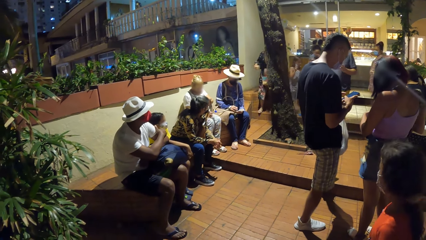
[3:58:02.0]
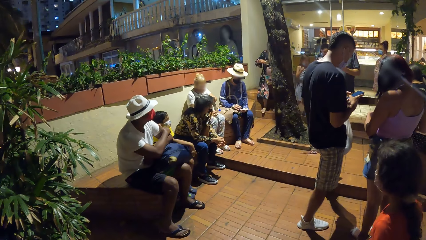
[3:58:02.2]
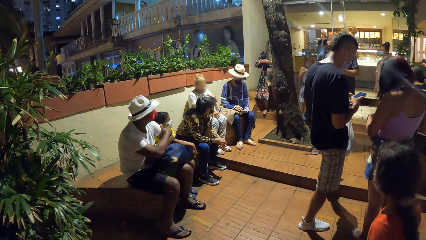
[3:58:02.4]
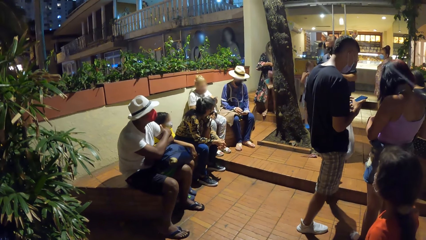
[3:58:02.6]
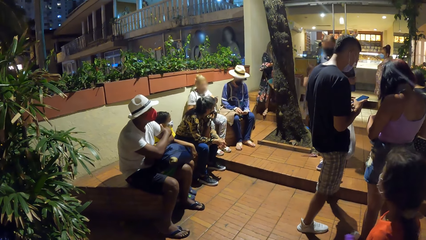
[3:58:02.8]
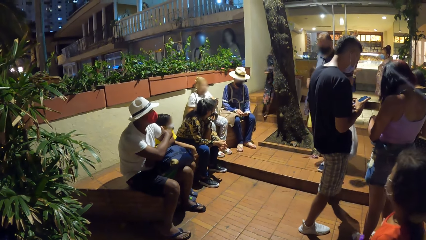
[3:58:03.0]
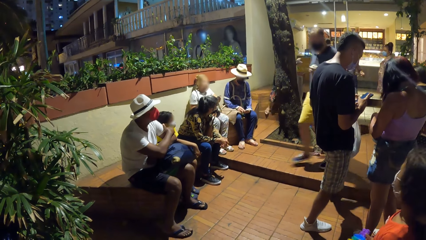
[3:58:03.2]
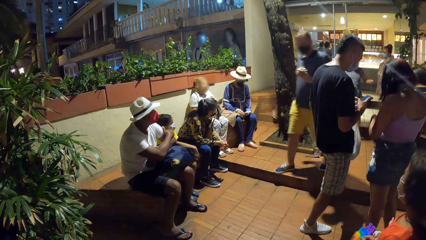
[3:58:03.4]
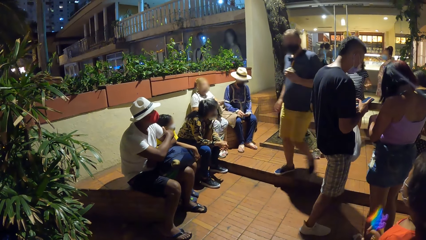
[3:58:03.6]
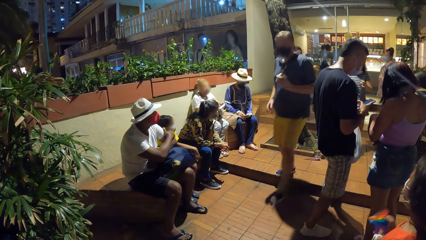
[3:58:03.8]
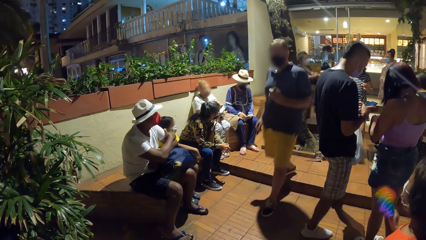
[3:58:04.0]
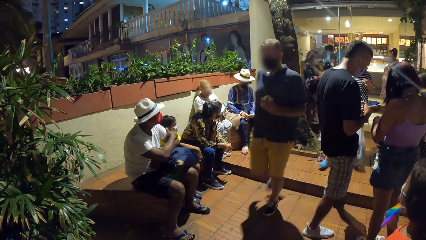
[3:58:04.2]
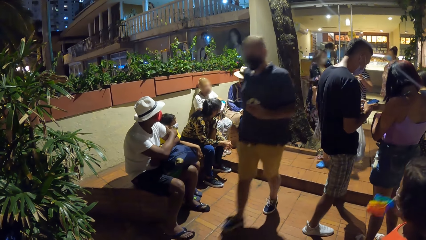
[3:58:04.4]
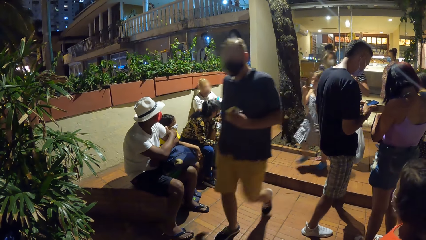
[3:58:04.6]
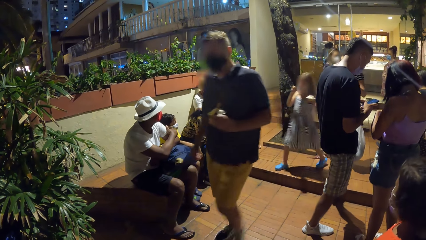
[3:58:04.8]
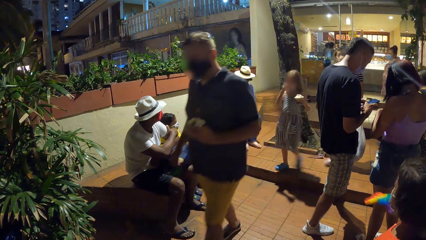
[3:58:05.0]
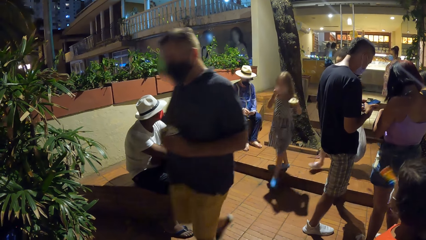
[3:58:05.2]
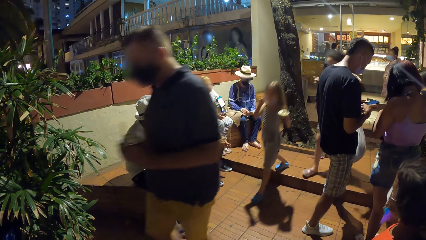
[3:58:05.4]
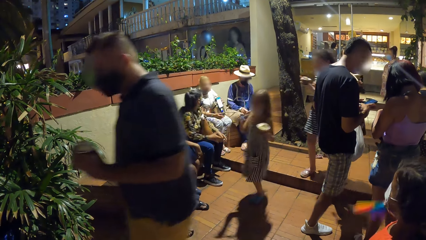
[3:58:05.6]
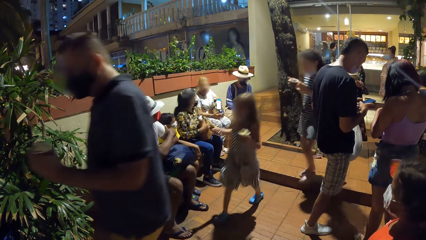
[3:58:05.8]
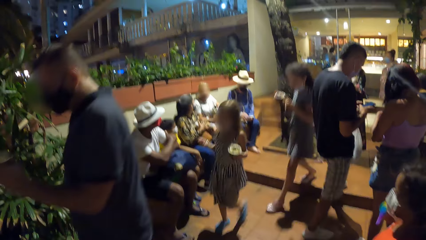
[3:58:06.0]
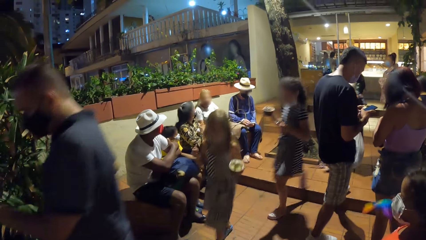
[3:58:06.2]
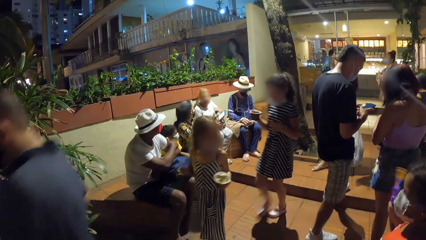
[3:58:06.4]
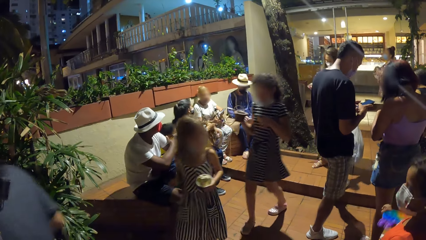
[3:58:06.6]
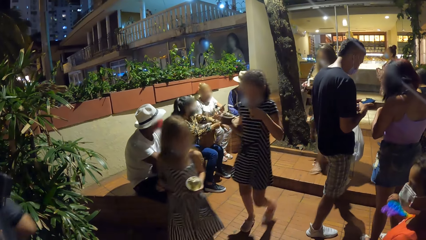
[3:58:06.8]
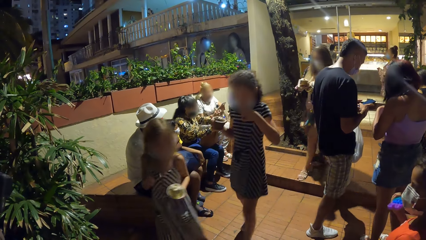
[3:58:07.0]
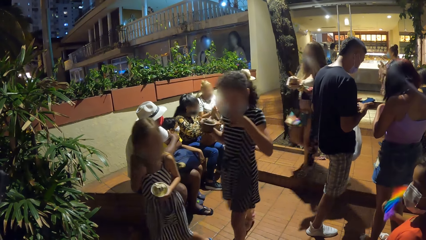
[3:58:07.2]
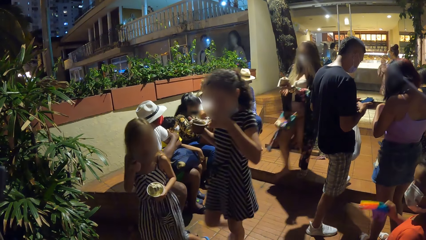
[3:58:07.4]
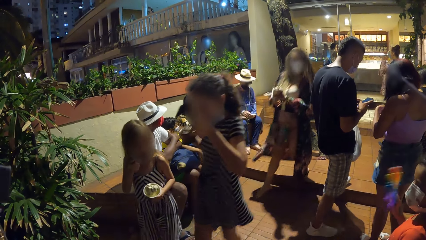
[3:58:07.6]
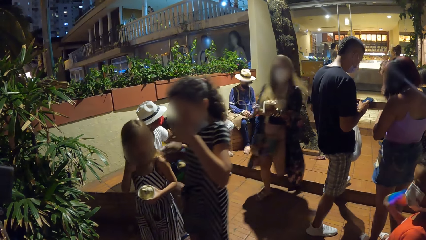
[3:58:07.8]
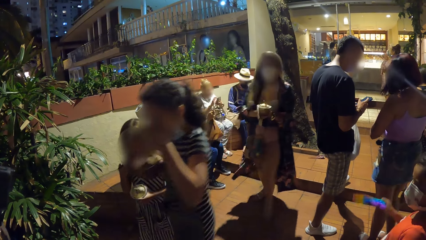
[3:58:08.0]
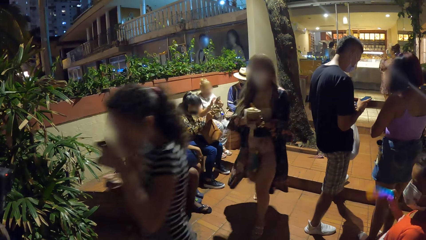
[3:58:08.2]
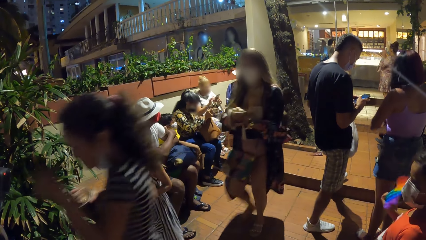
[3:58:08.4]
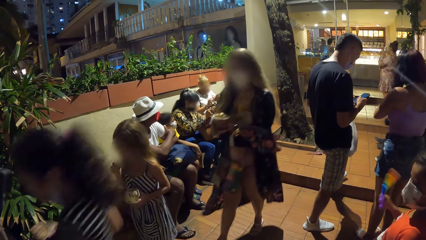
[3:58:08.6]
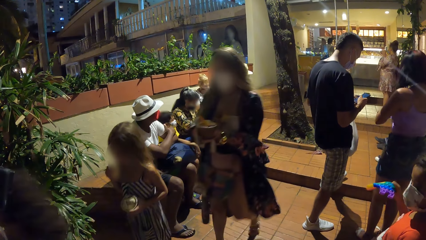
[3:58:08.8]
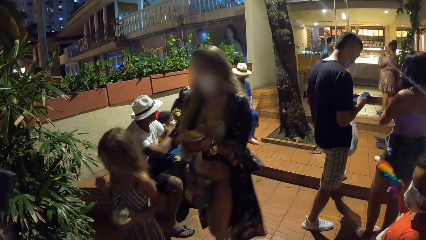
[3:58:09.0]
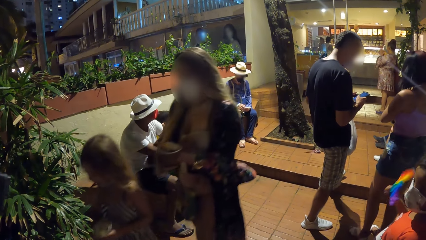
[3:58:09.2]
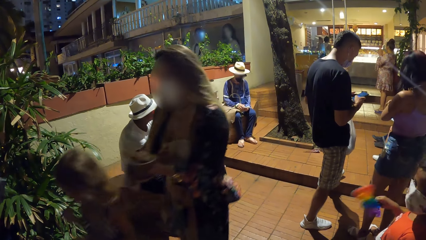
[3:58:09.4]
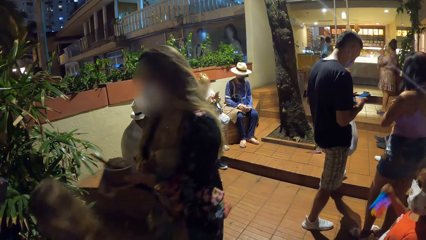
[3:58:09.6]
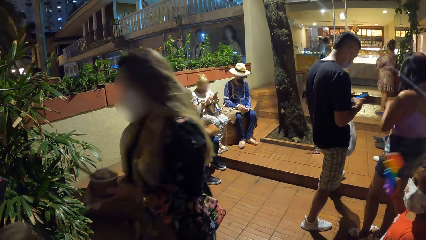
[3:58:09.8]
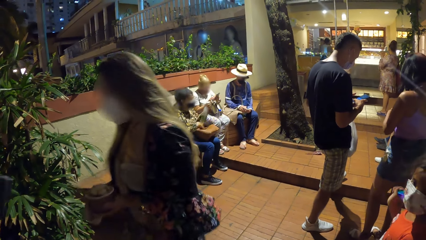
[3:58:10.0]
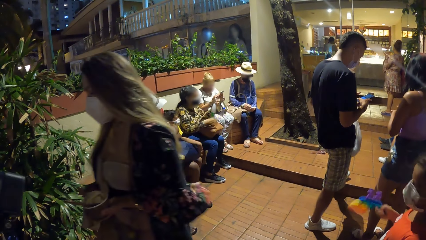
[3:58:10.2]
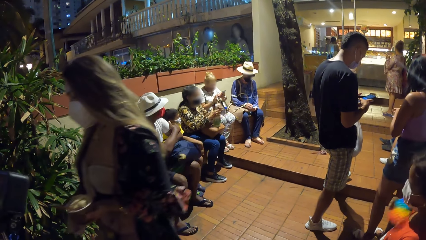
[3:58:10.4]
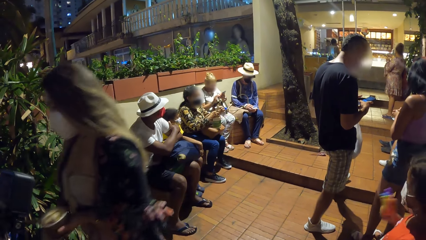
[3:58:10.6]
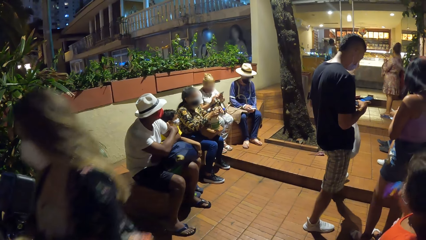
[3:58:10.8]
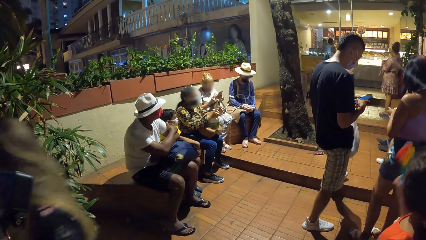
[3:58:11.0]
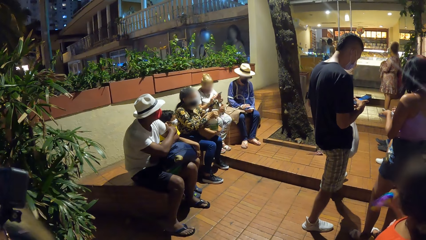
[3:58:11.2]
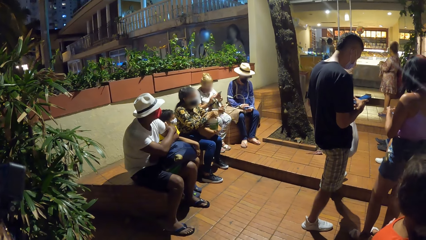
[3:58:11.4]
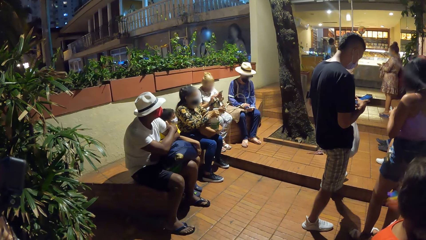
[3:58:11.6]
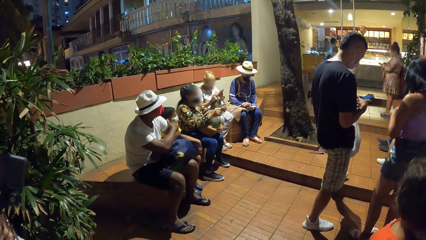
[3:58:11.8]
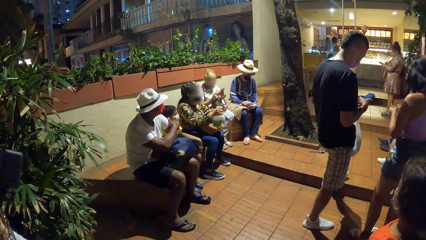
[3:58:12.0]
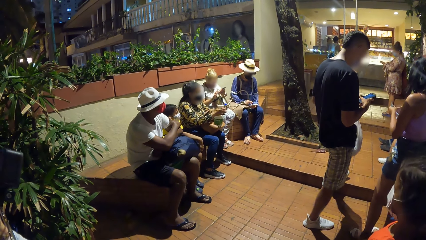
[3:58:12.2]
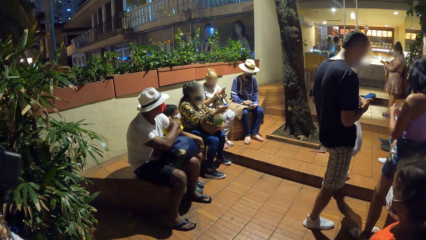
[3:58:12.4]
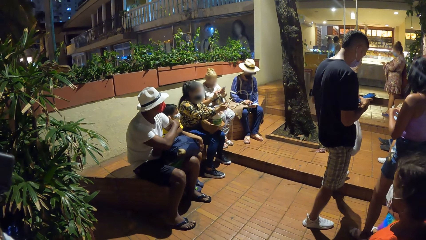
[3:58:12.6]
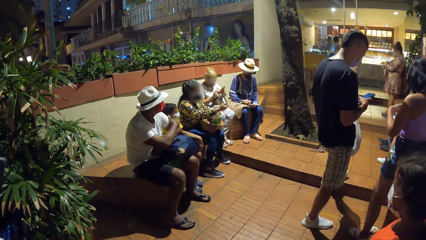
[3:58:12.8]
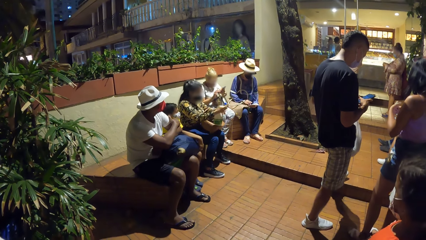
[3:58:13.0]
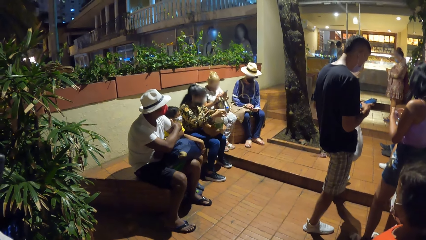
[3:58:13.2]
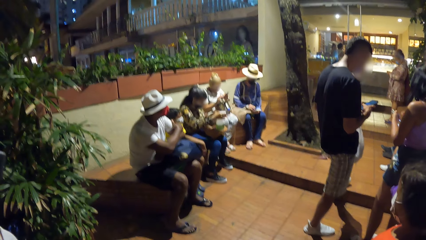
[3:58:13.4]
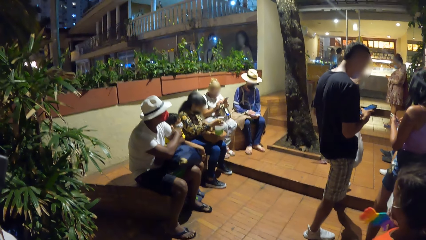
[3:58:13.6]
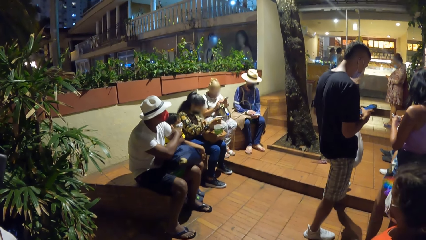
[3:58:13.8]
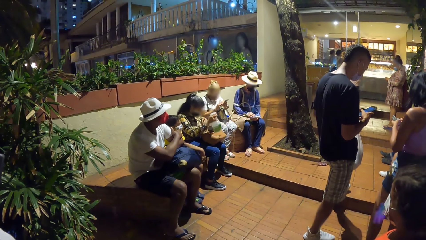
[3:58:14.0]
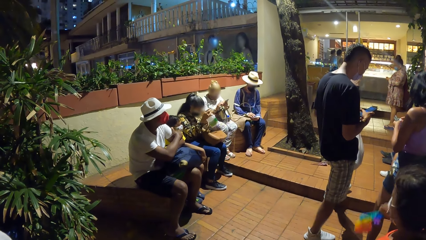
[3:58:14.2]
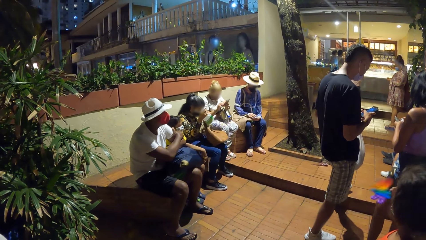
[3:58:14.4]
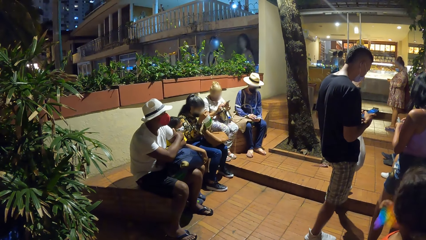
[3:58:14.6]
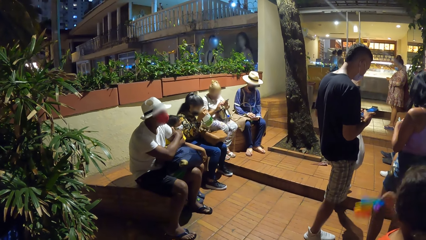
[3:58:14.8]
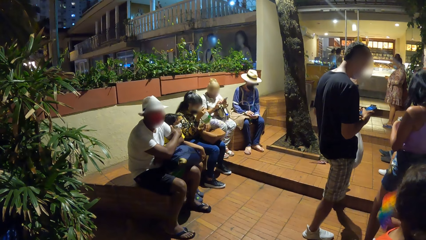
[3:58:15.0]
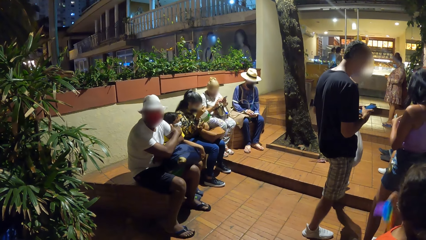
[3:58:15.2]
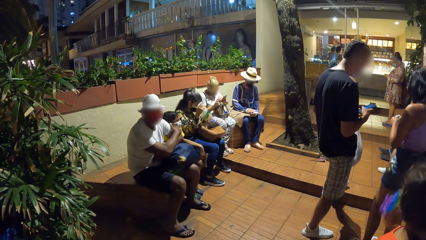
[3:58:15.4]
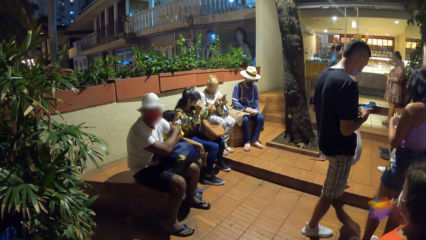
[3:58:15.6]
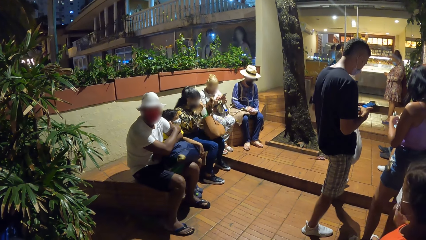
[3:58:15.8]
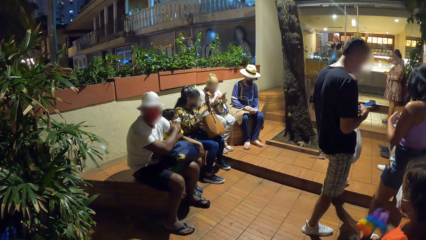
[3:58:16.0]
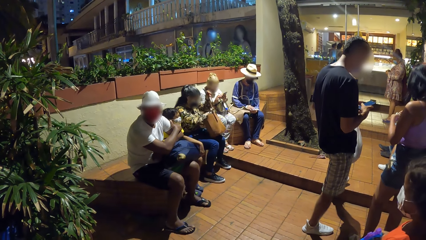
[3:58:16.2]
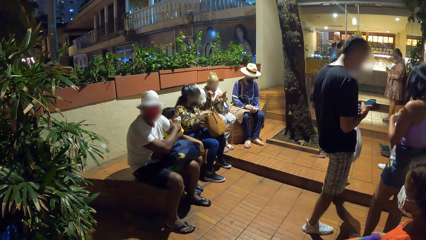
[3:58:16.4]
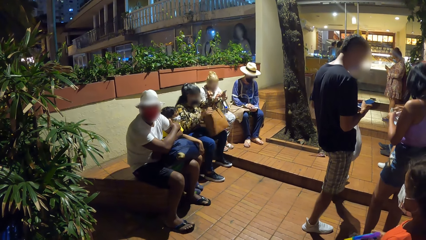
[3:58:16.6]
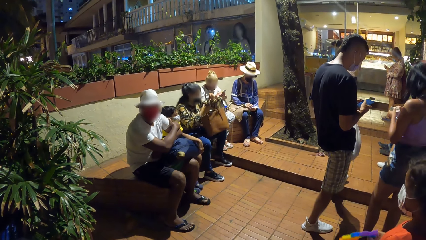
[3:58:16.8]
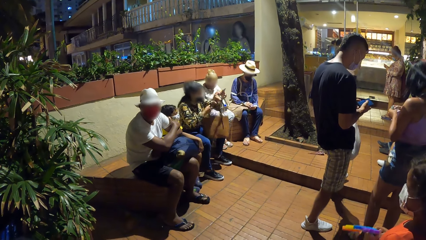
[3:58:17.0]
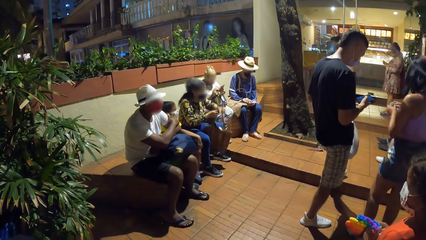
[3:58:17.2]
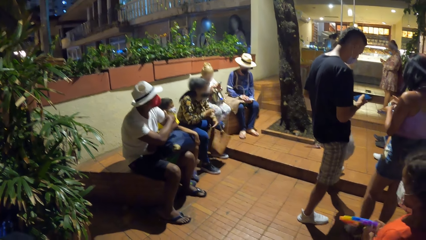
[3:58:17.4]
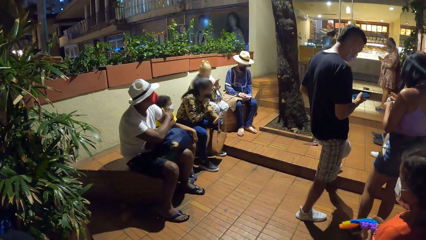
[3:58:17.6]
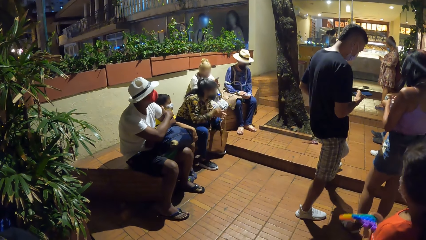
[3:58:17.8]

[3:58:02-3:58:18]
The girl holds the phone with her right hand. Another girl removes the brown bag from her shoulder with her right hand. The first girl operates the phone with her right hand. The other girl puts her left hand into the brown bag. The other girl holds a spray bottle in her left hand and removes the bottle from her bag. The other girl holds the spray bottle in both hands. The other girl sprays sanitizer on her left hand from the spray bottle in her right hand. The other girl sprays sanitizer on her right hand from the spray bottle in her left hand. The other girl raises the brown bag with her left hand. The other girl raises the brown bag with her left hand again. The other girl puts the spray bottle in the brown bag with her right hand. The other girl holds the brown bag with her right hand and hangs the brown bag on her left arm with her right hand.
